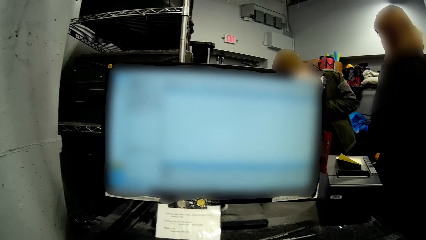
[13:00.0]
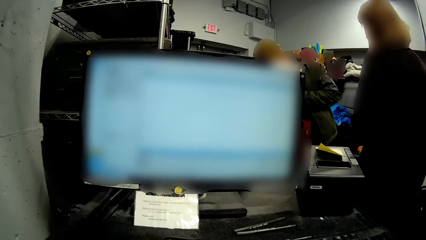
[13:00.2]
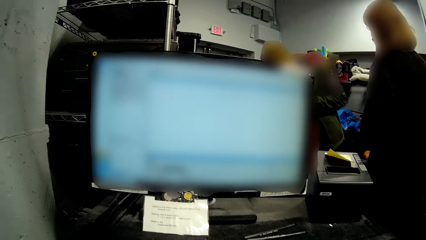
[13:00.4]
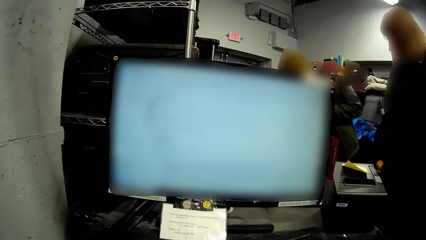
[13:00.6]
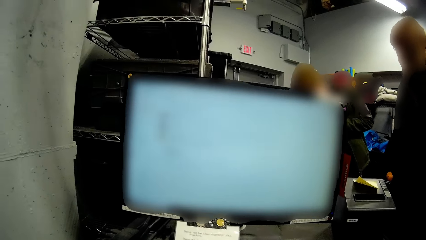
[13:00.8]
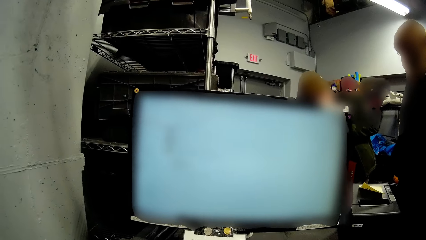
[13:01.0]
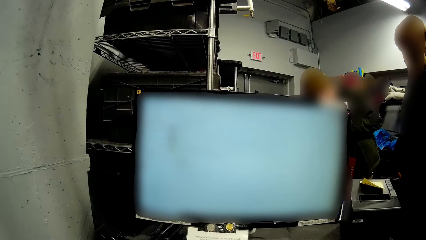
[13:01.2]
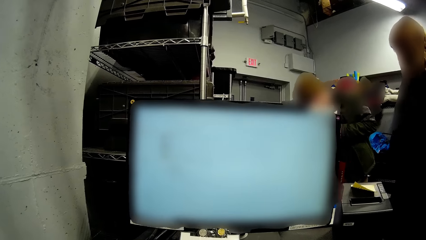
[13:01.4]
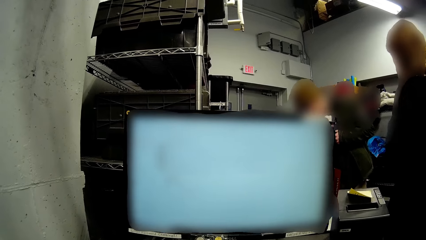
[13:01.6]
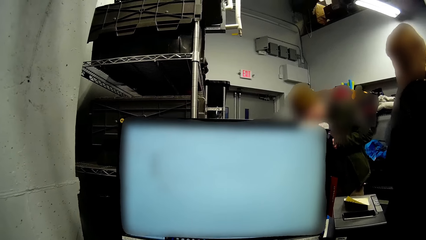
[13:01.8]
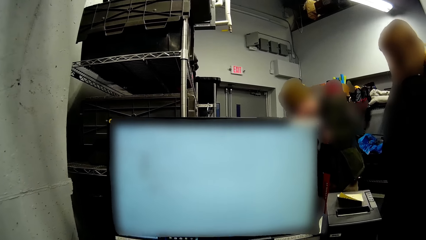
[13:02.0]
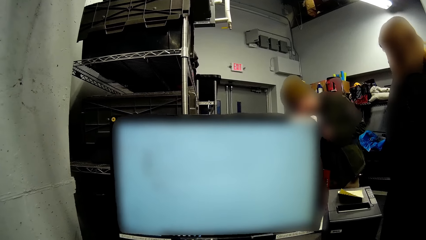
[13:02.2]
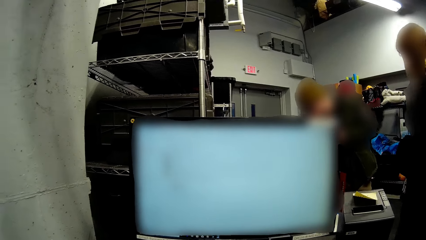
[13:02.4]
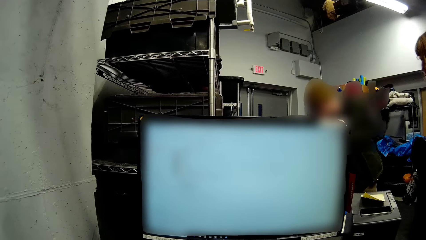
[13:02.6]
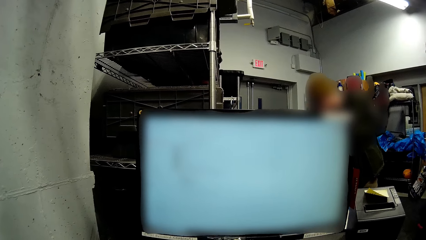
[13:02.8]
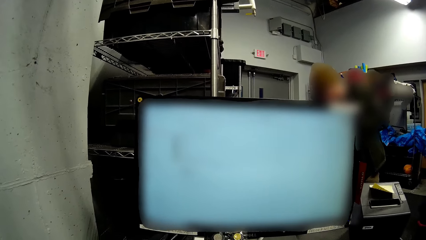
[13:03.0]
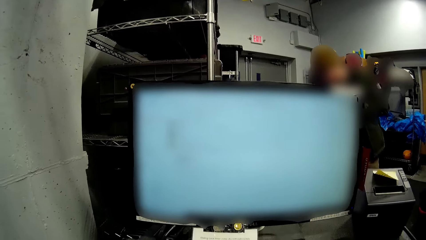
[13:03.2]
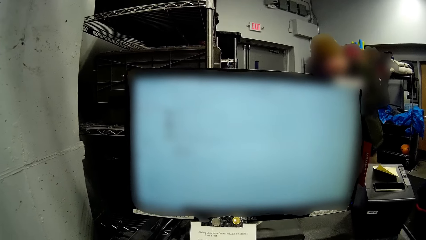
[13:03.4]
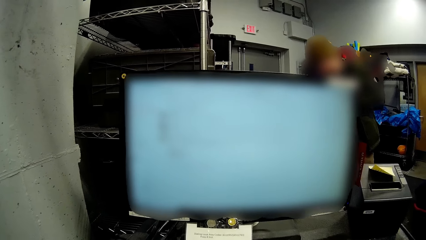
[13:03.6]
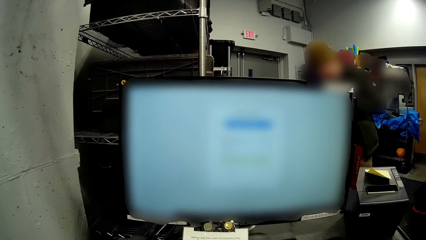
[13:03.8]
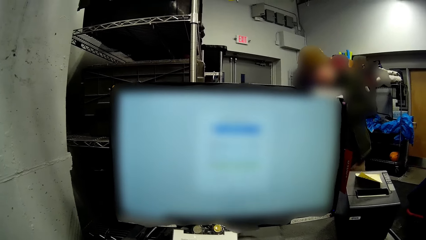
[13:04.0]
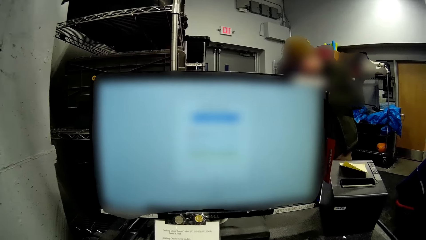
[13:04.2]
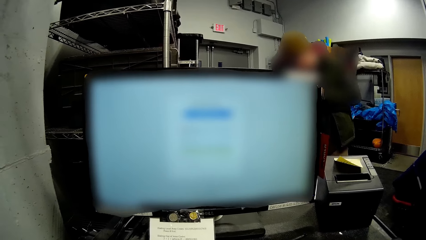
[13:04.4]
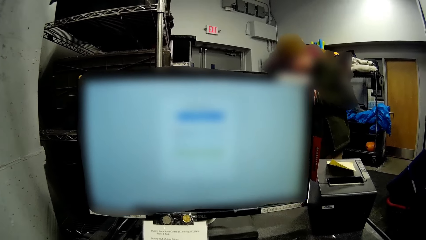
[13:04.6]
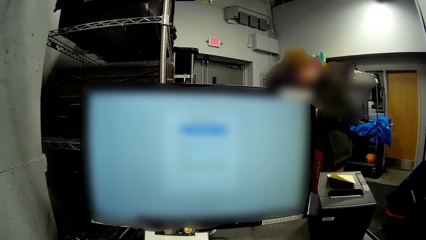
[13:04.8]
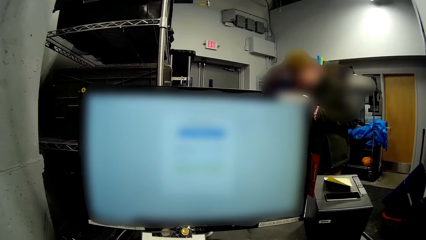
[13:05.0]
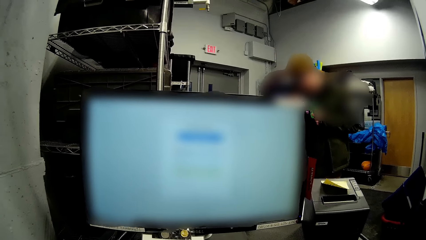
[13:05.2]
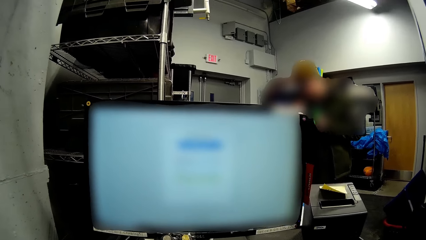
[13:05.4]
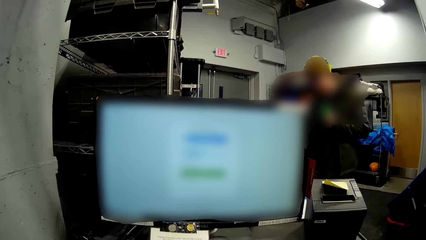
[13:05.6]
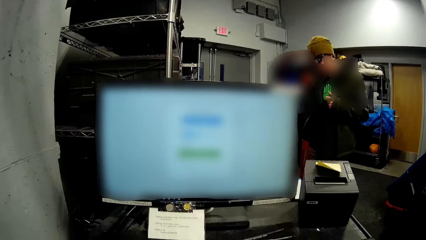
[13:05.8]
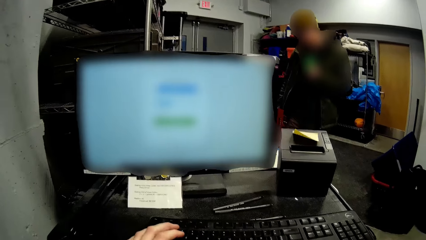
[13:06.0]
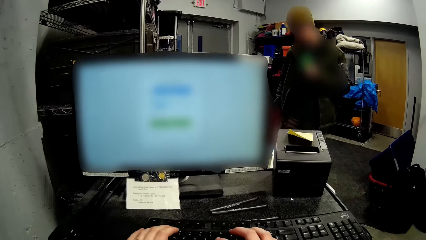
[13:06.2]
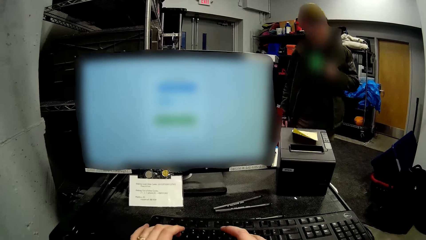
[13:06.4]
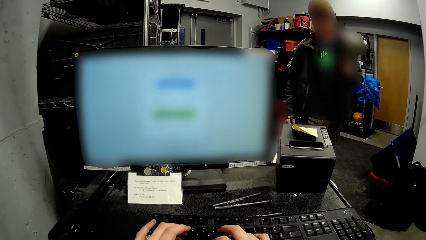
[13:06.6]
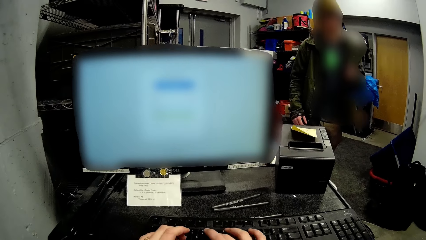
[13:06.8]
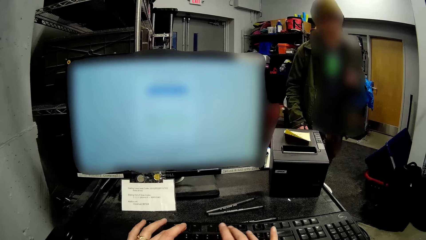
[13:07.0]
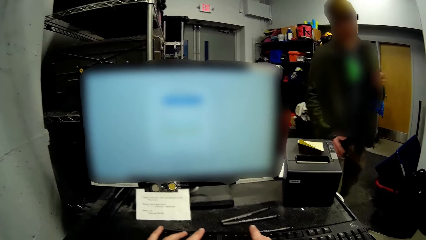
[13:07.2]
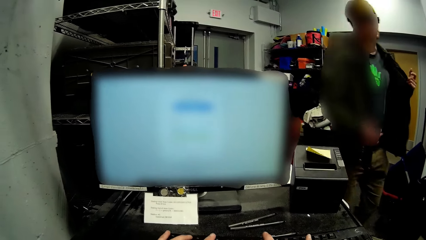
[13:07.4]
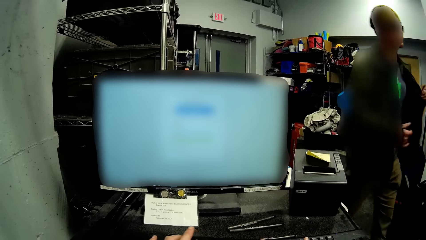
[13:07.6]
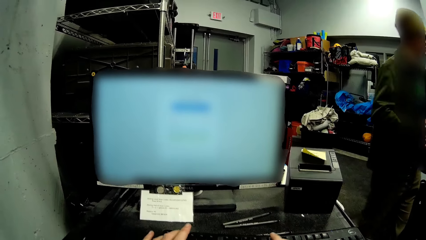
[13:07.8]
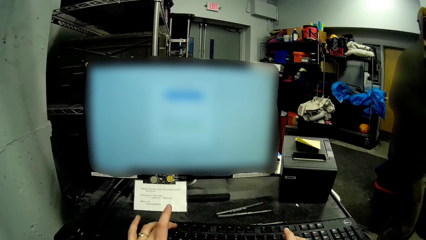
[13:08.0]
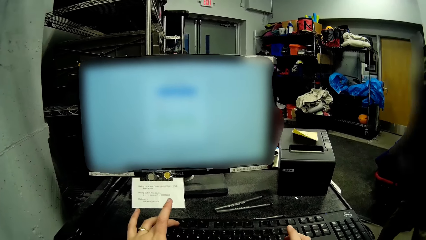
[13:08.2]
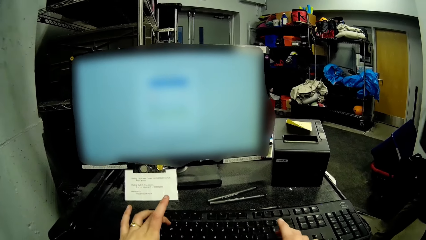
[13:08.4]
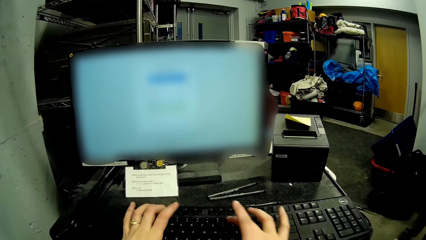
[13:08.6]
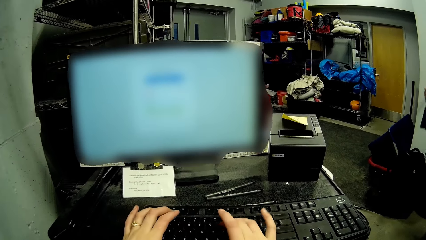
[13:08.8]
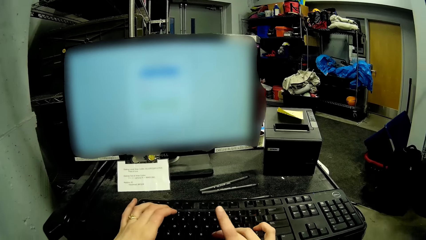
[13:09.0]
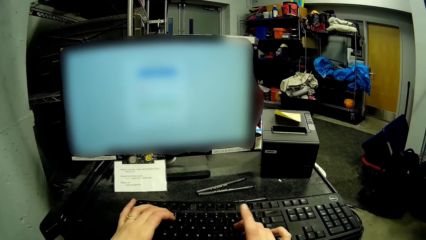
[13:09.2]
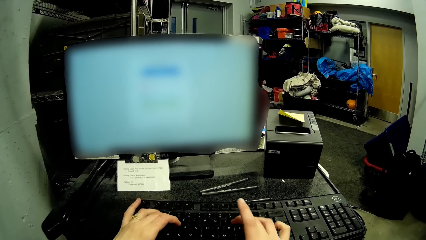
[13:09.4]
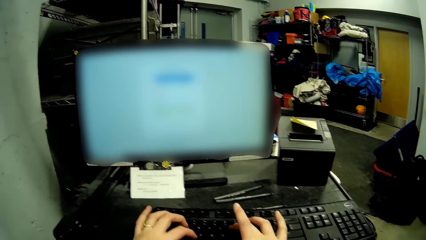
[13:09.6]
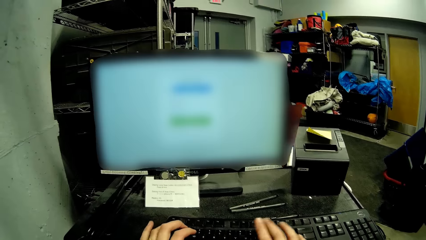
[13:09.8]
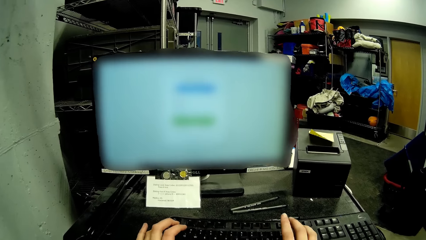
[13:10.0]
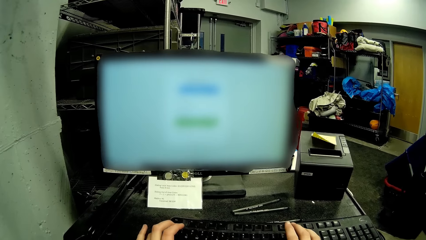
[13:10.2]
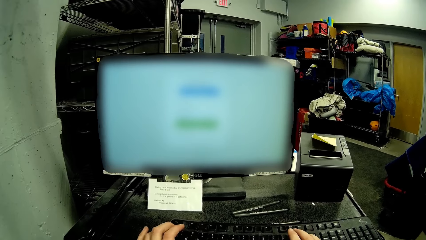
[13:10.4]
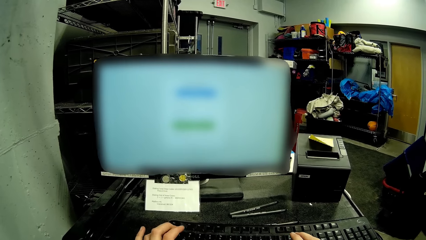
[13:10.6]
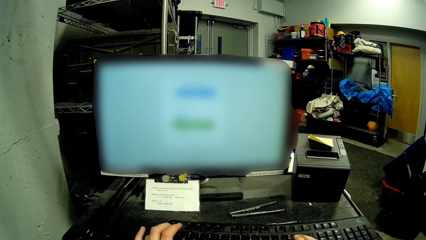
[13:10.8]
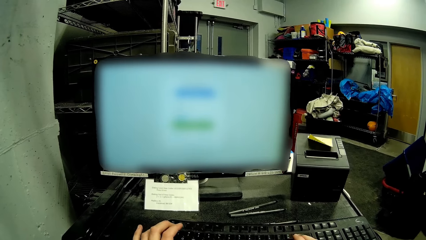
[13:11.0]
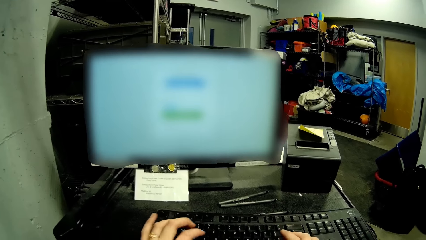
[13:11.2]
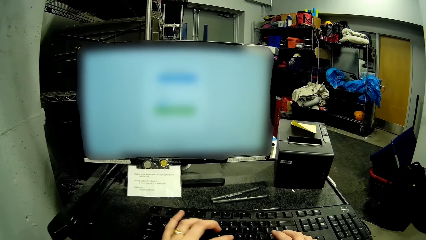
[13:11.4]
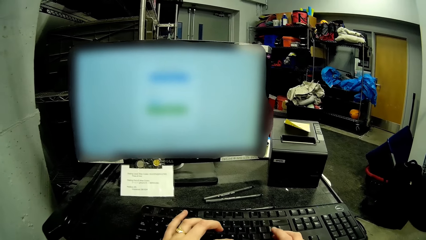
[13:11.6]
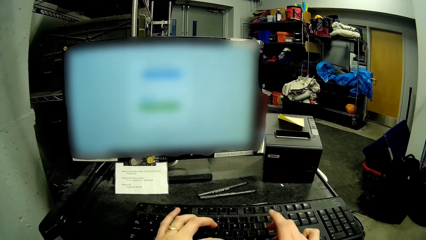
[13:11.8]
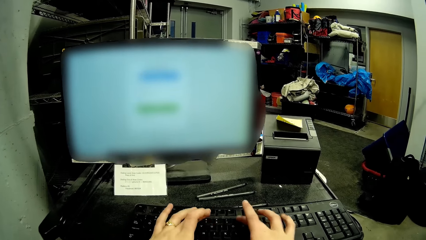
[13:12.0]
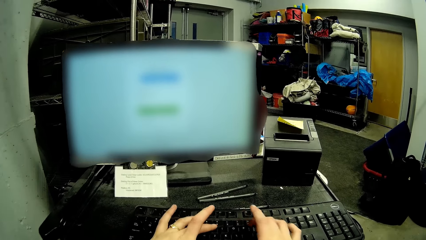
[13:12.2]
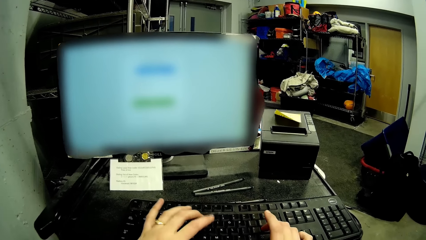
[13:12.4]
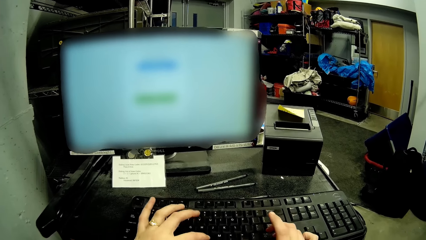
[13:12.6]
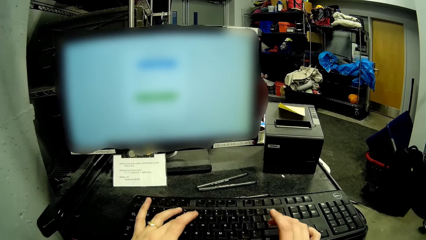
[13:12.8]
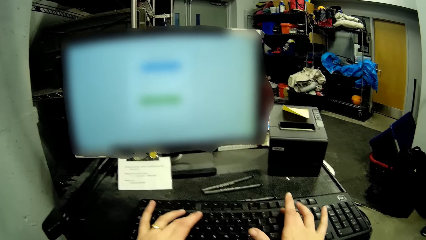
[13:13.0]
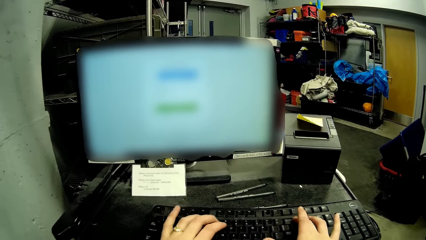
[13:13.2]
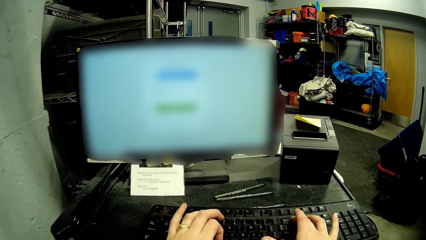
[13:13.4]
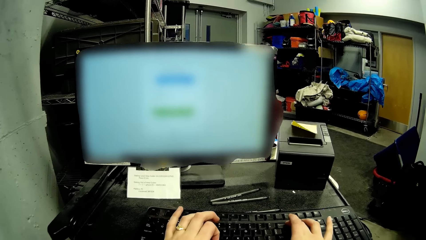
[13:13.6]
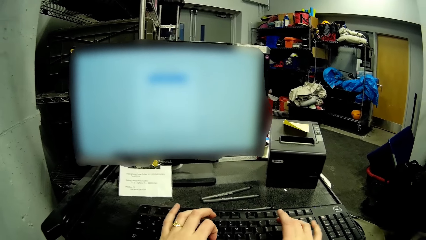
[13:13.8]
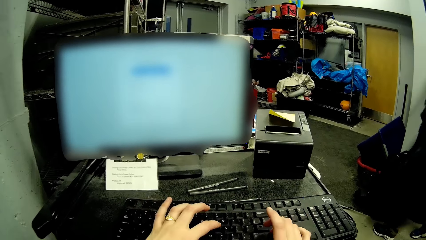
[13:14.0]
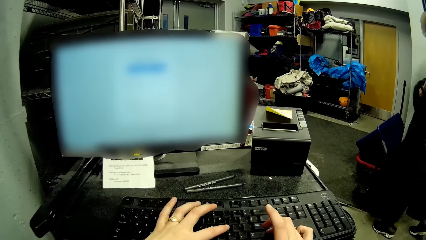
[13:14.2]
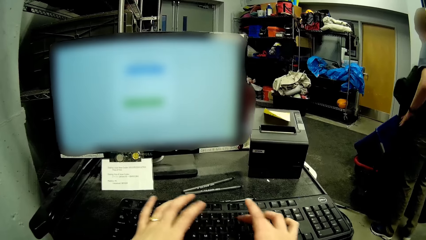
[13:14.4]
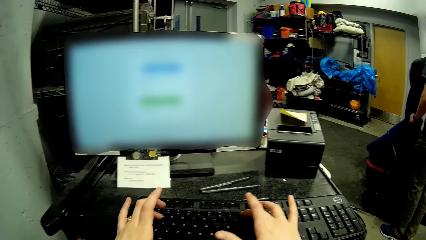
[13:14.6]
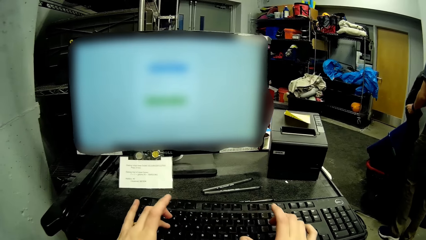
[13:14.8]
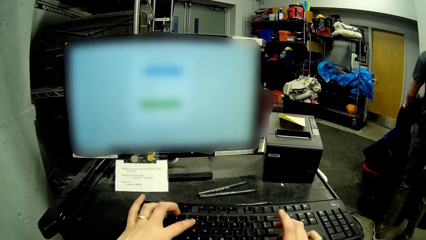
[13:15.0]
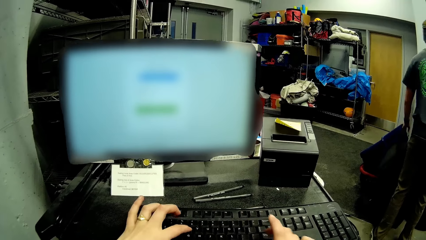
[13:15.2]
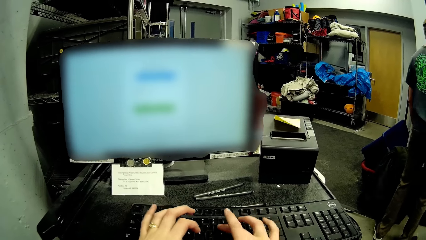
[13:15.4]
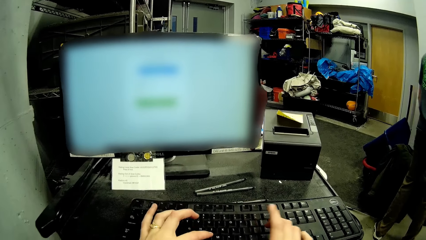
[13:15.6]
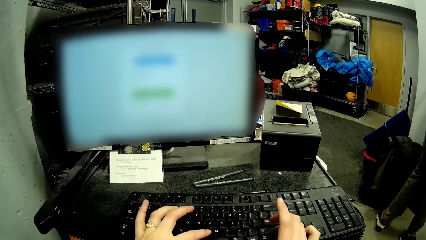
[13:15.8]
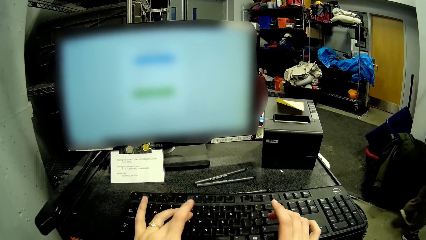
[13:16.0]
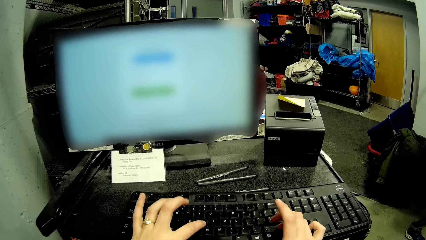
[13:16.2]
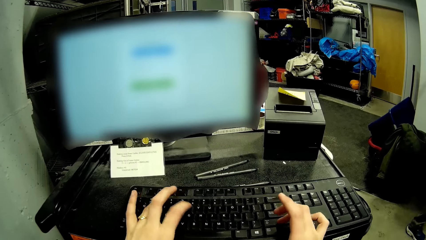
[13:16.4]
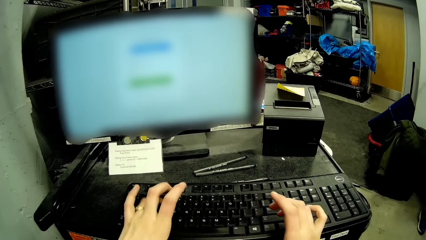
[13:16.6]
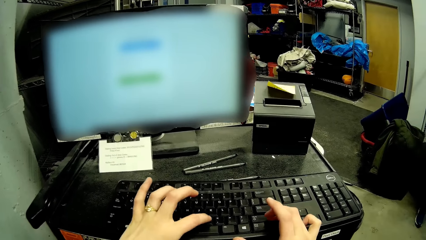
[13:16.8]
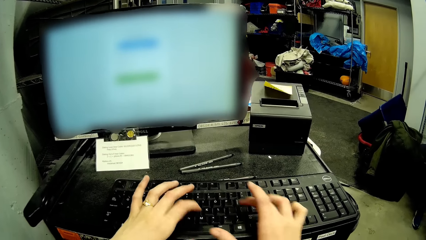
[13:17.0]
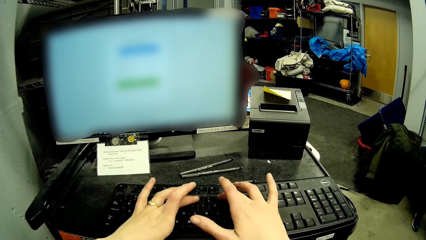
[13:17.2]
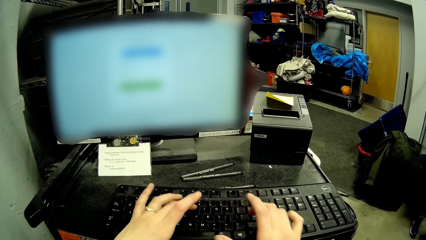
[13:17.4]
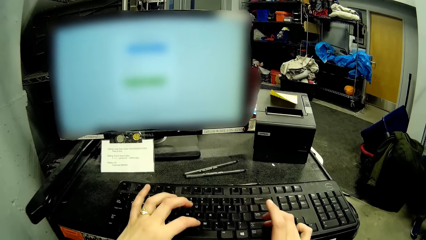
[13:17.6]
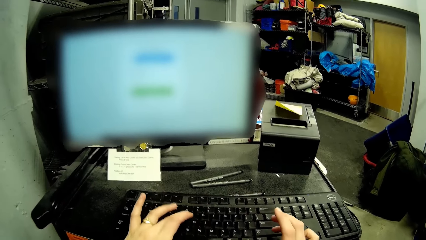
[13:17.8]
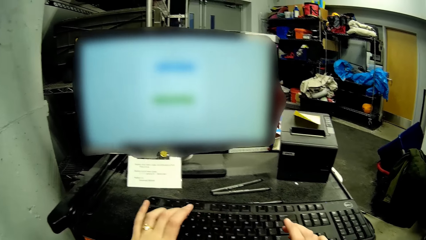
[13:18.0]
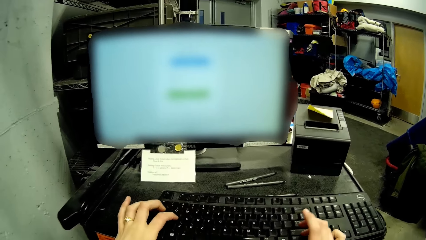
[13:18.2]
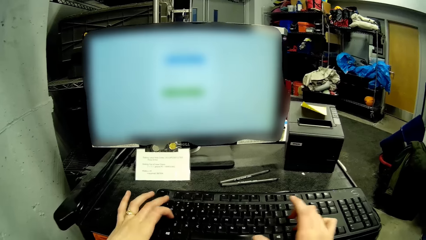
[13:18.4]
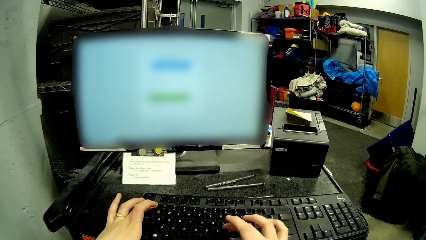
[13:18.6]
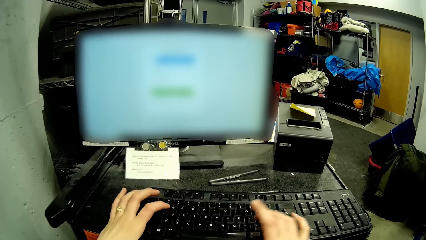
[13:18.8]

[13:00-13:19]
A man walks away from another man. The camera wearer types on the keyboard with her hands. The other man walks towards the first man. The other man puts the jacket on top of the bags with his left hand. The camera wearer types on the keyboard with her hands.
